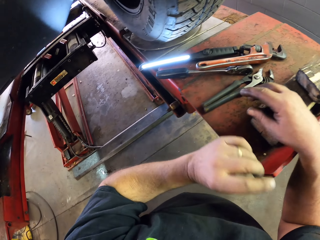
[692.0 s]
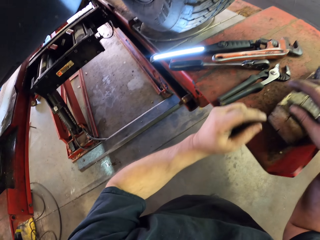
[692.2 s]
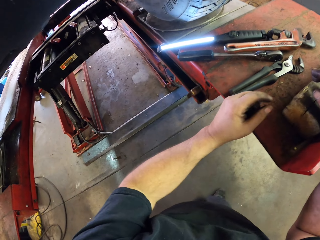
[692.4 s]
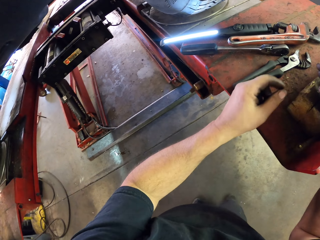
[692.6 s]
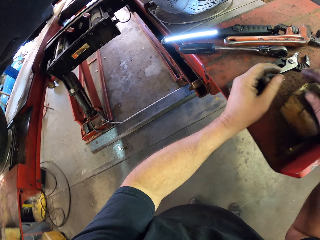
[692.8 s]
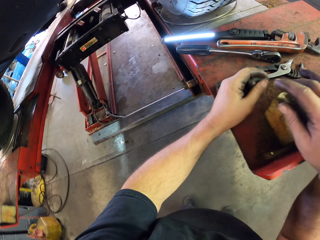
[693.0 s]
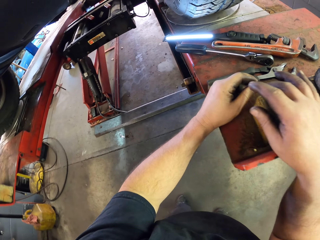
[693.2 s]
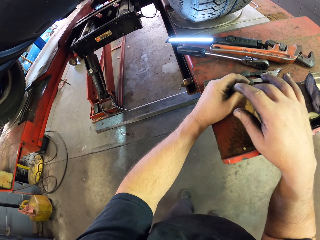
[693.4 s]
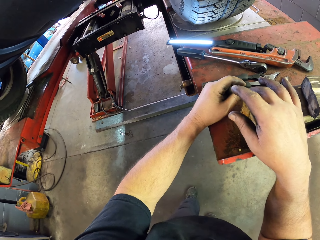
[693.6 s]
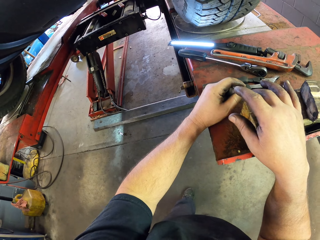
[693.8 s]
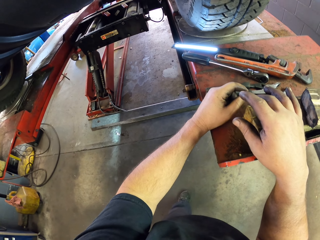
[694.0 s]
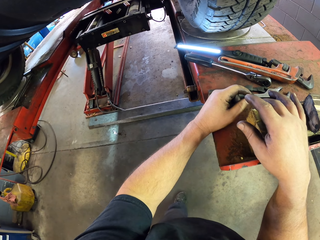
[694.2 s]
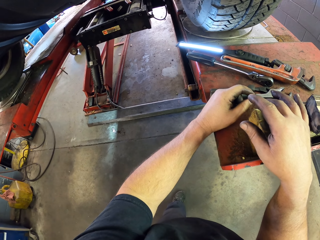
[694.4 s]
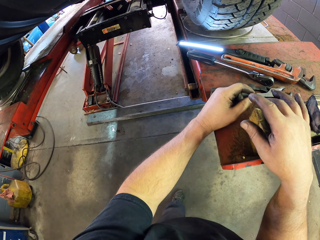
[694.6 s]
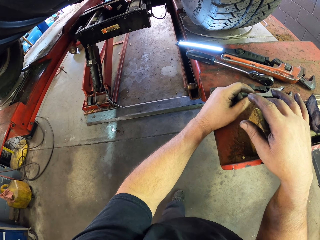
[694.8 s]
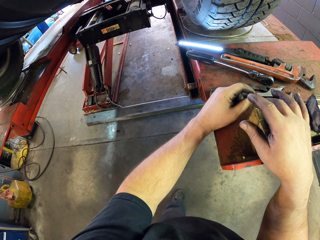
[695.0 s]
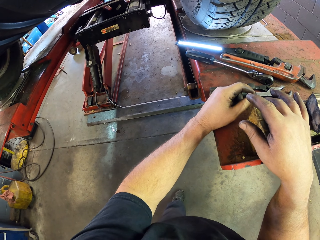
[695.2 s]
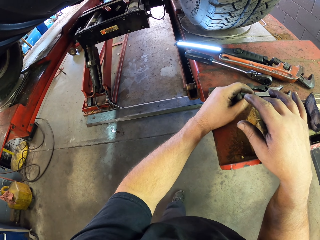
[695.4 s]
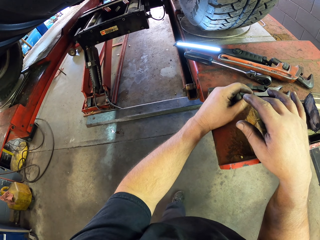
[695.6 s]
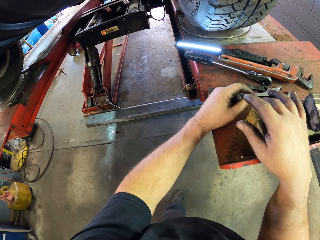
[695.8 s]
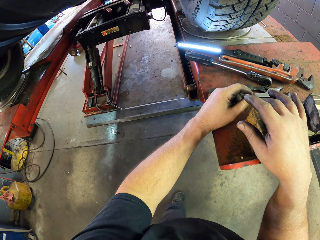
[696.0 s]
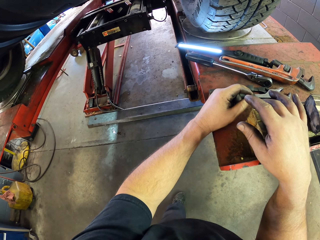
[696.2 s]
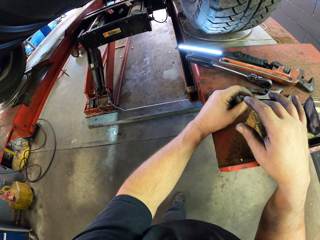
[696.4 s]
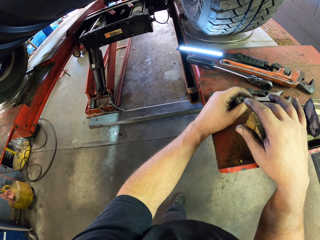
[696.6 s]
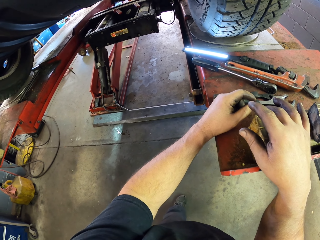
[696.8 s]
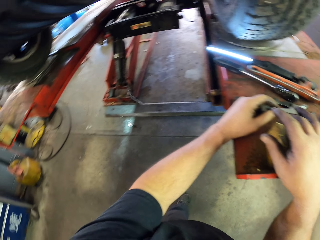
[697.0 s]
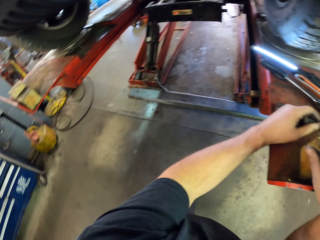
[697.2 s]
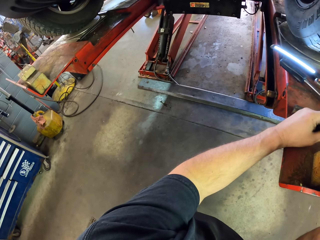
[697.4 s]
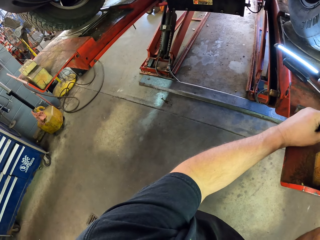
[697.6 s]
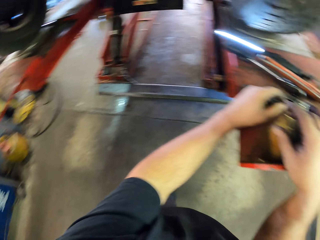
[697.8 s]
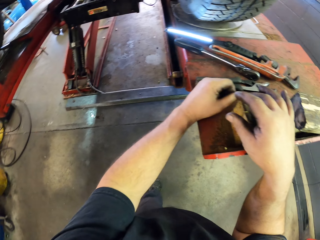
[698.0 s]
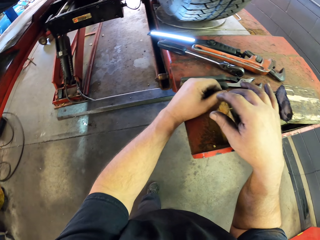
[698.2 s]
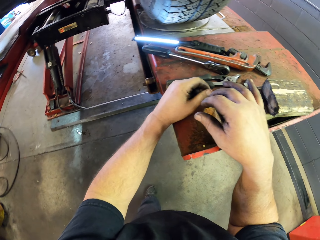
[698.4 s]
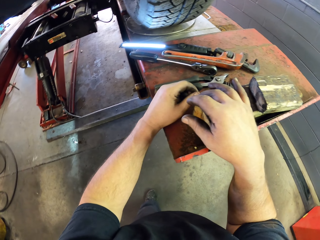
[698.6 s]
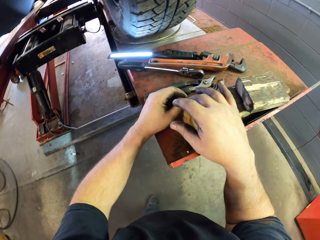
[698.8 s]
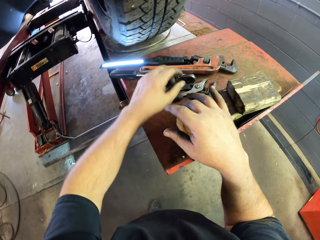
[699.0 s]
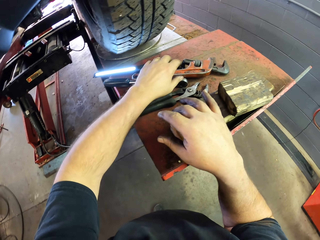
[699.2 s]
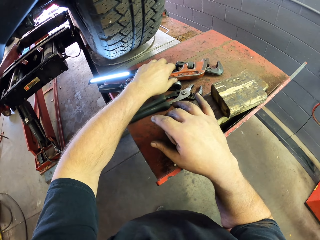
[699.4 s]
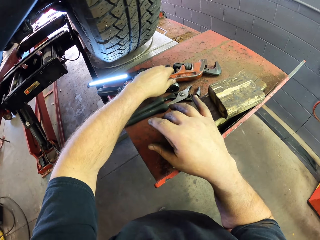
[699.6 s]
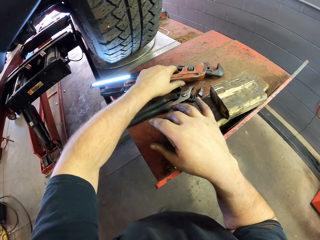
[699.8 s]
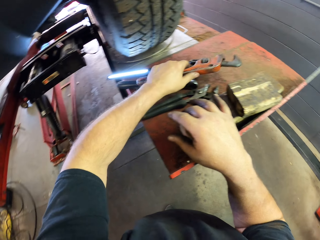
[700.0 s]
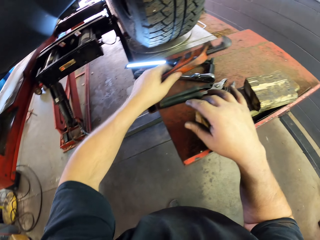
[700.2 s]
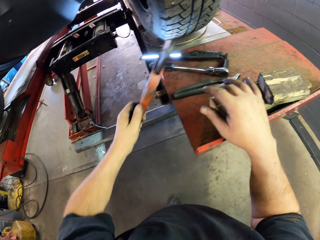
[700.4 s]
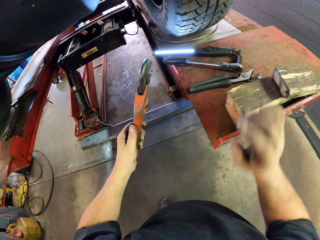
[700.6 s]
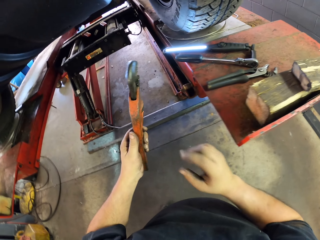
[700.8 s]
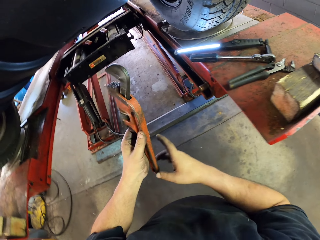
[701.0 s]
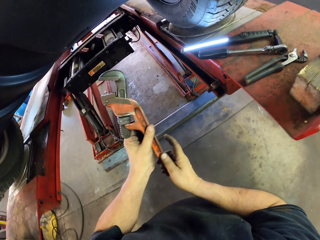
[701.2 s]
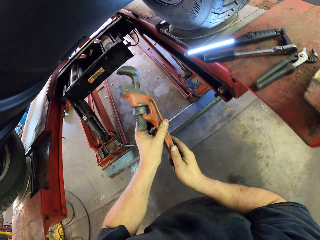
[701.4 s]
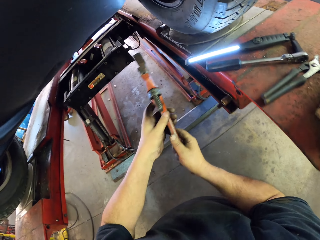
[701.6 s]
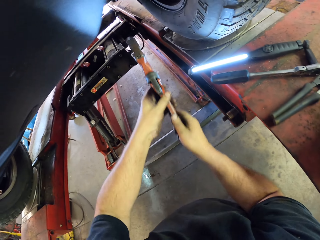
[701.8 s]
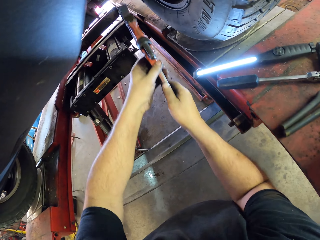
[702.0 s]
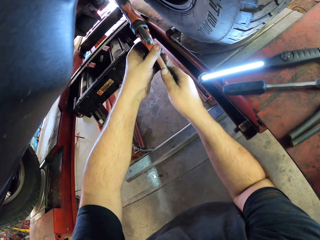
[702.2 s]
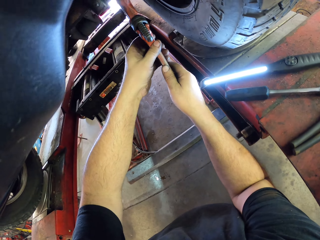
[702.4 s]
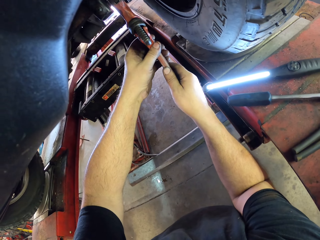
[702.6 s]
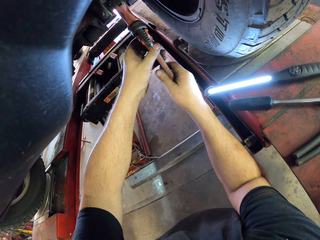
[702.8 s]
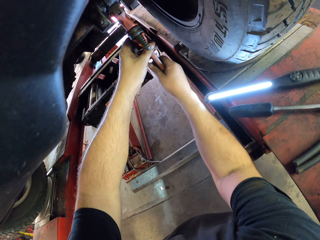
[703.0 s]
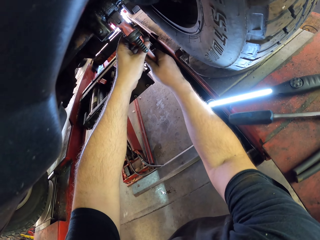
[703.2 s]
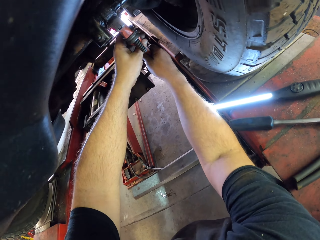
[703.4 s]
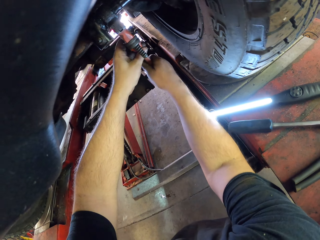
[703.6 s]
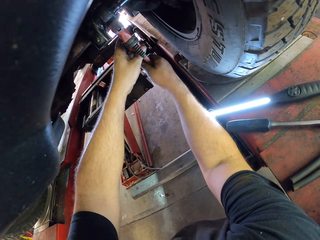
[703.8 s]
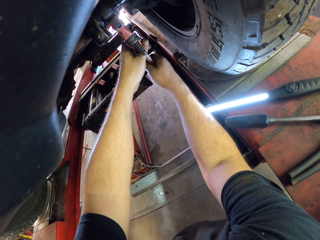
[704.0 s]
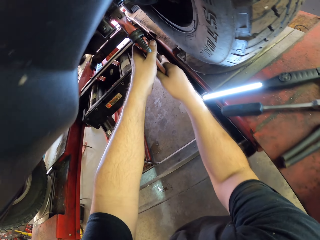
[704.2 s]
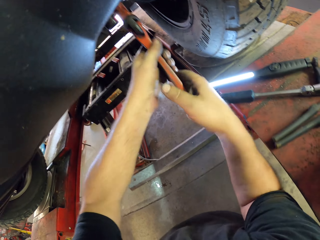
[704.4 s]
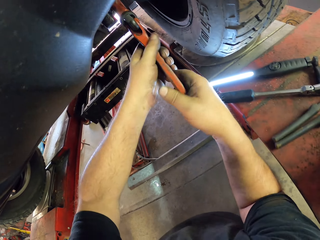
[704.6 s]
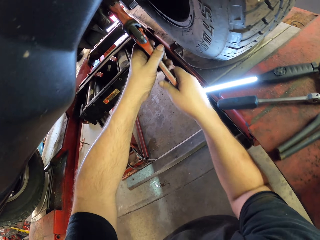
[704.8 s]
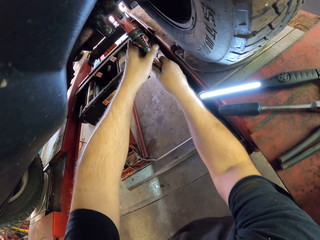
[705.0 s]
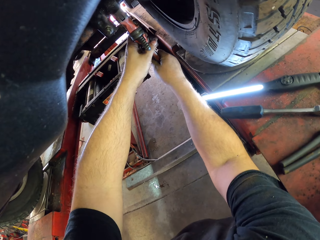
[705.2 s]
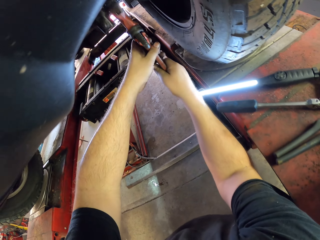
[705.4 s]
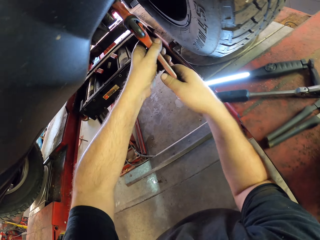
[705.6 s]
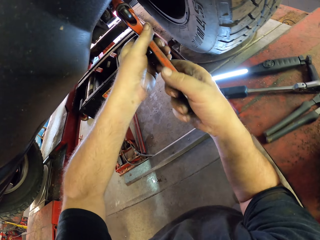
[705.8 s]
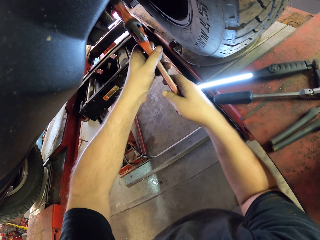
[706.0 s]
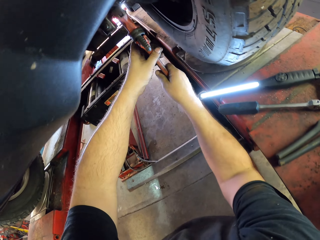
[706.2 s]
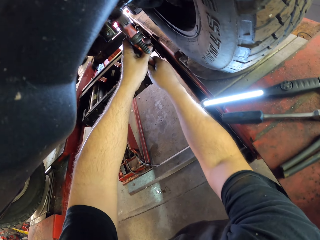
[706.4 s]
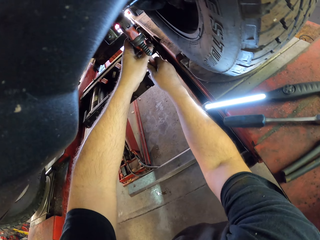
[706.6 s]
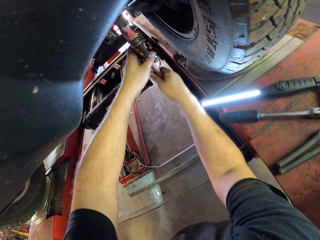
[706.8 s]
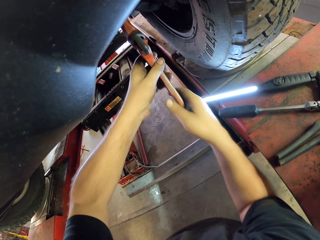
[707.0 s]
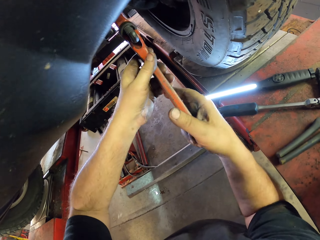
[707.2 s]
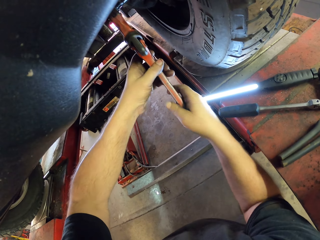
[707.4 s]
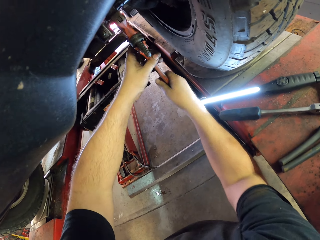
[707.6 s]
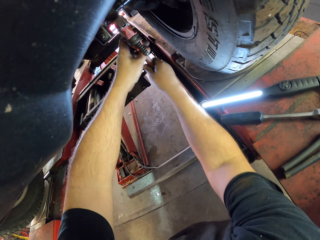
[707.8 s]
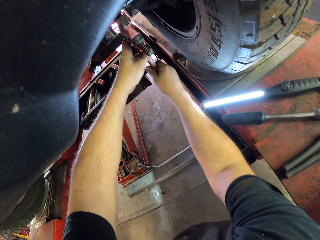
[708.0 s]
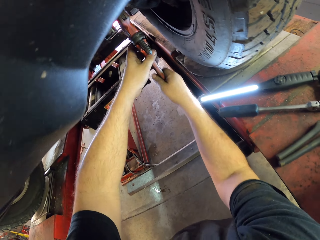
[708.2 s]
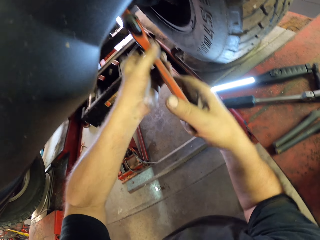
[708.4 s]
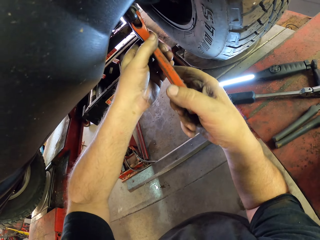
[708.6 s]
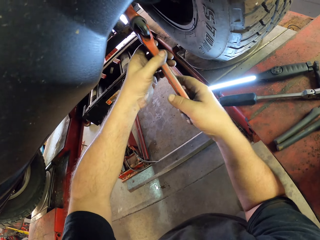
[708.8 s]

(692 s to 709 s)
The camera wearer puts his hands on the garage car lift. He moves around the room. He picks up the pipe wrench. He turns the car axle with the pipe wrench. He fixes the wheel hub.

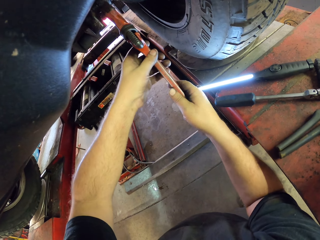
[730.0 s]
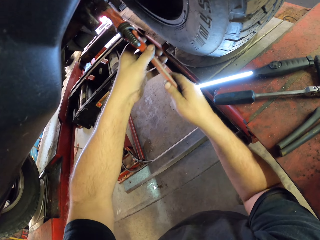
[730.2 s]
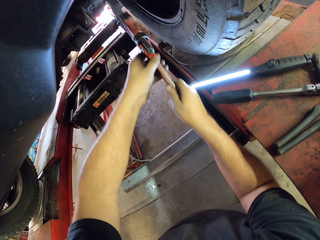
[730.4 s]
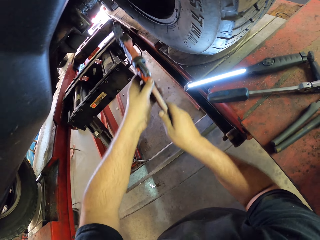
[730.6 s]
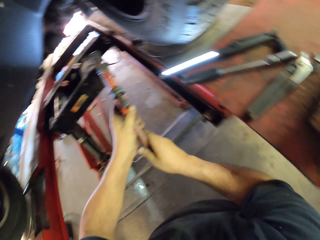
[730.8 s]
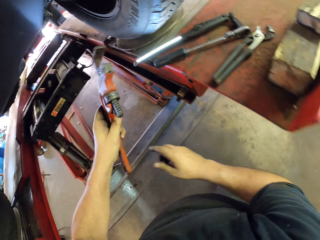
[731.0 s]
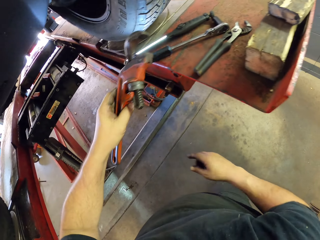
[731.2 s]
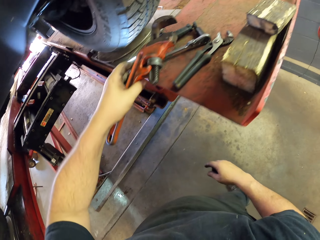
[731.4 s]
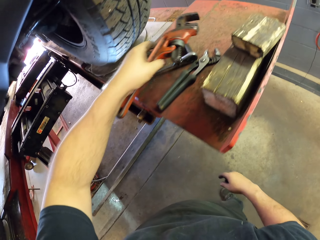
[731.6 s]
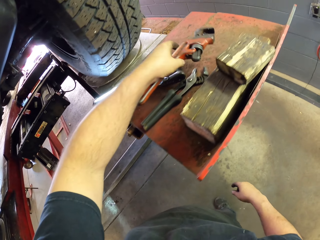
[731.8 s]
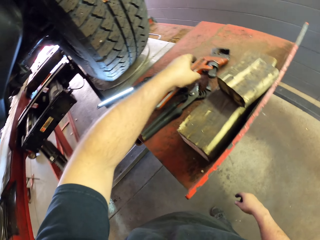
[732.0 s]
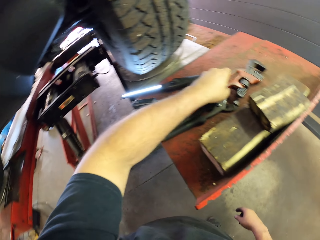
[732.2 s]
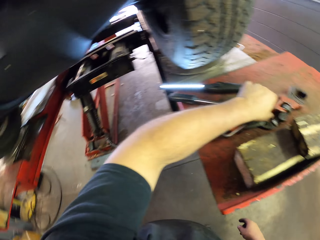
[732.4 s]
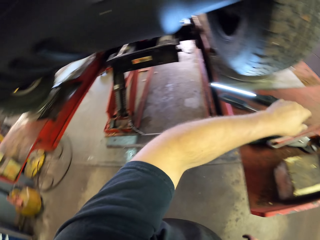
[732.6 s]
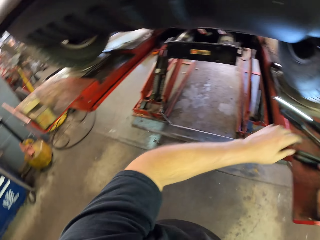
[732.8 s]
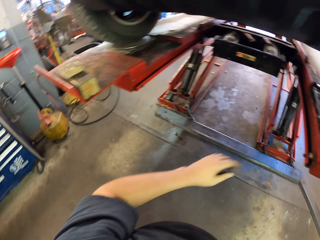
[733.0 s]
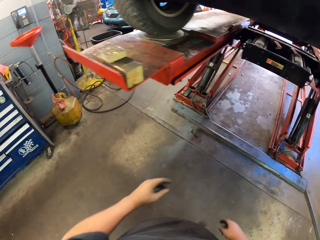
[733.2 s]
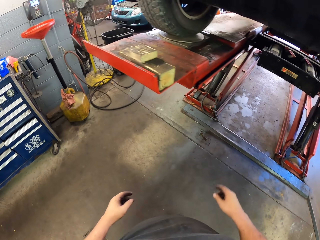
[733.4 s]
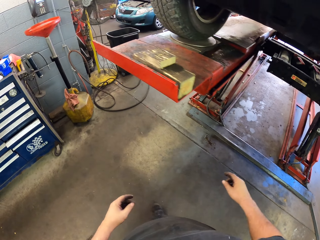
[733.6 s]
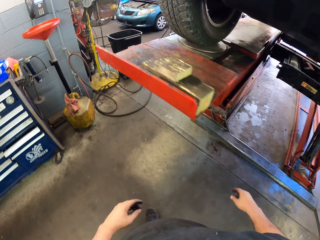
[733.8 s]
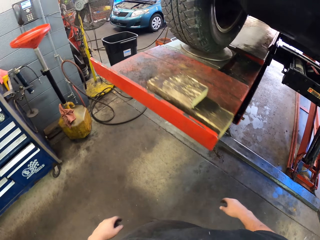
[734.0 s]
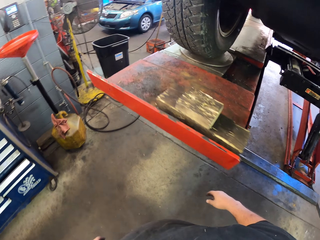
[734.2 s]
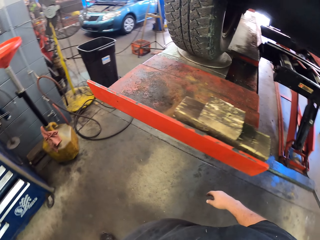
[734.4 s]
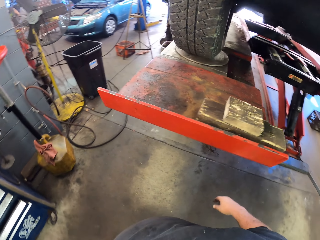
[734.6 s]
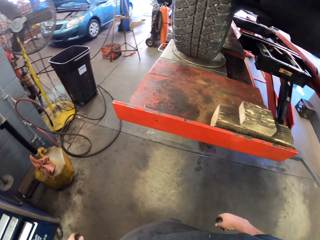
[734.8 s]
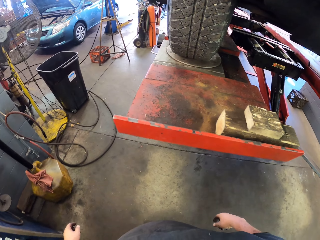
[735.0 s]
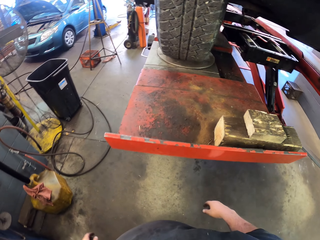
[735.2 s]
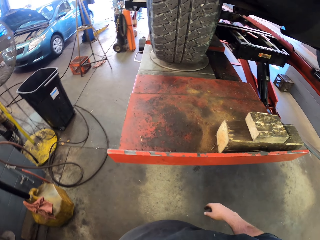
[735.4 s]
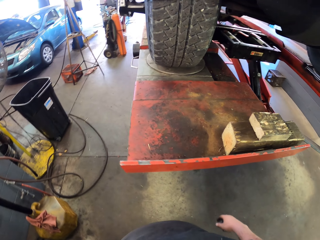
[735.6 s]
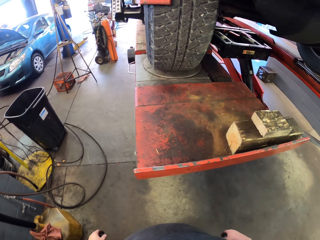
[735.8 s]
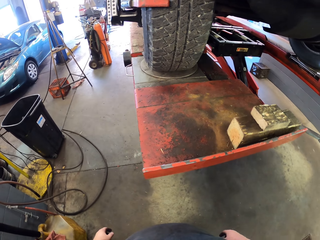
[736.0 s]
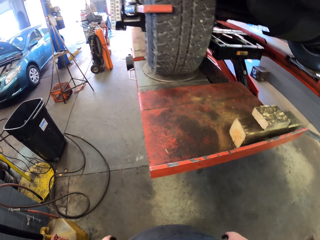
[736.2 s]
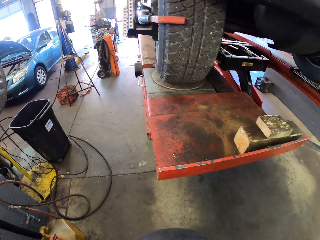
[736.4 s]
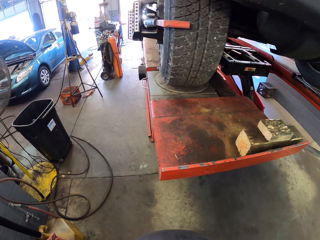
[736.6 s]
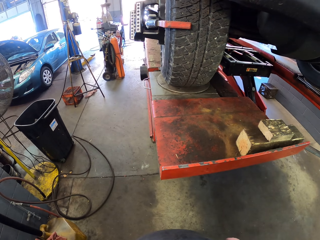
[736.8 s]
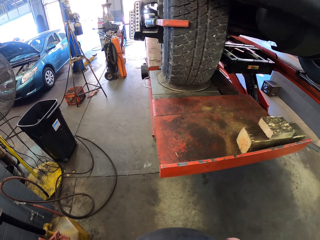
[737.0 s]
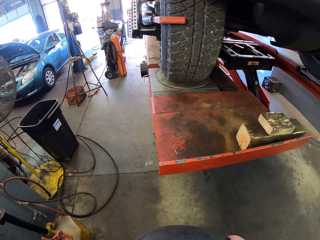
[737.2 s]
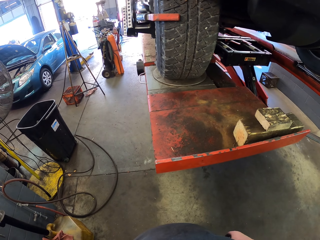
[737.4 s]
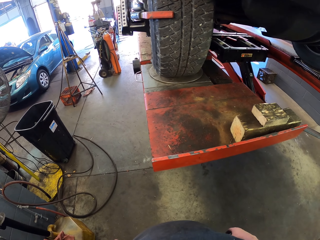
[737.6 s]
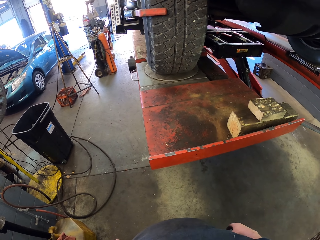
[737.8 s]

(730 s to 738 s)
The camera wearer puts the pipe wrench down. They move around the garage.
